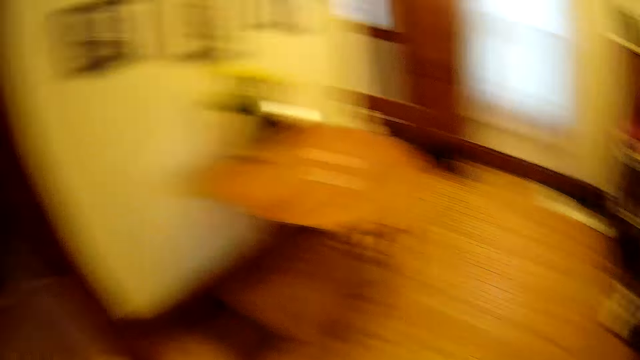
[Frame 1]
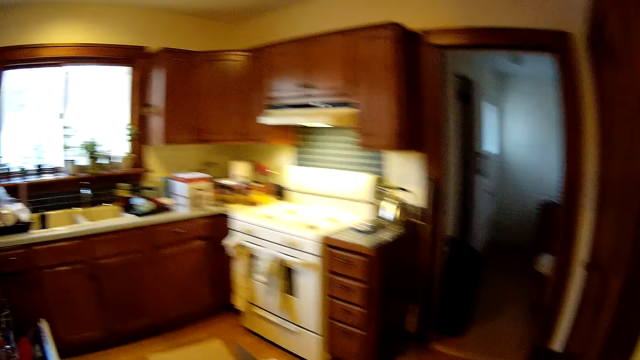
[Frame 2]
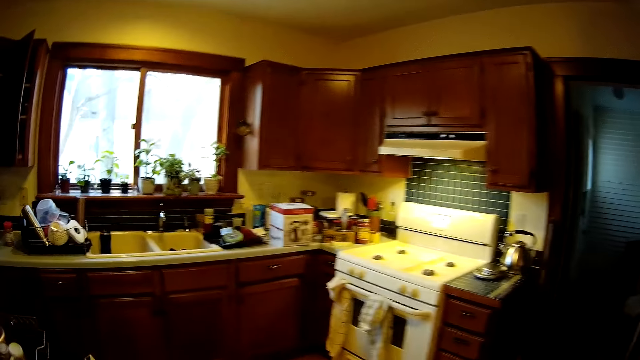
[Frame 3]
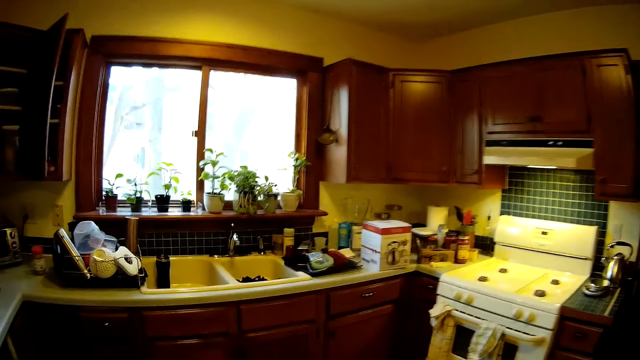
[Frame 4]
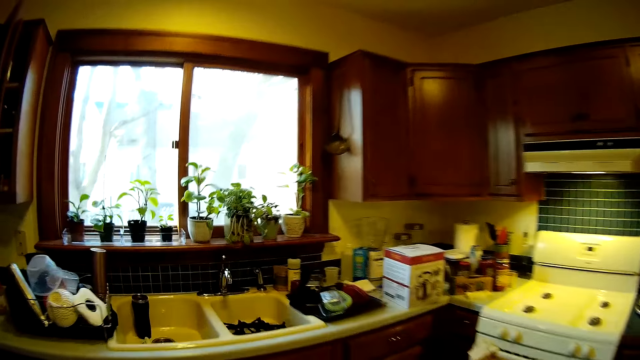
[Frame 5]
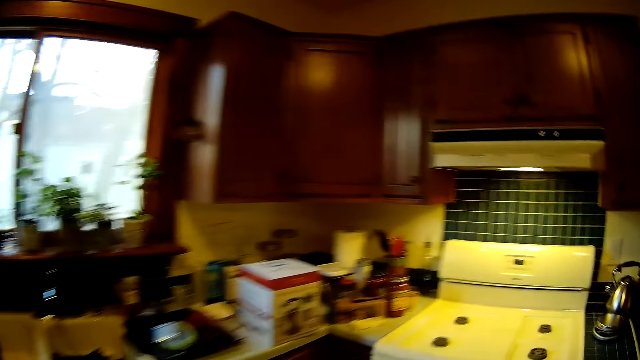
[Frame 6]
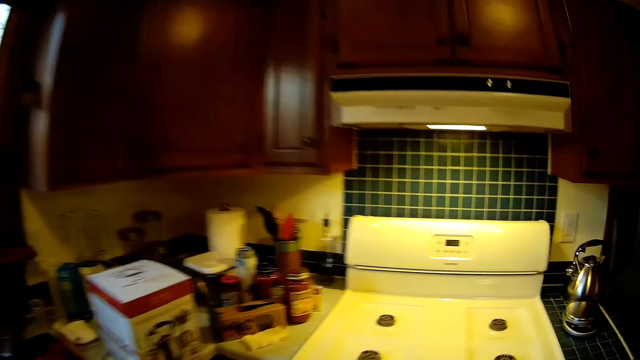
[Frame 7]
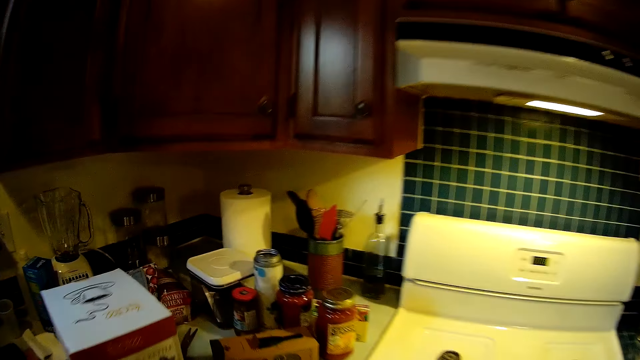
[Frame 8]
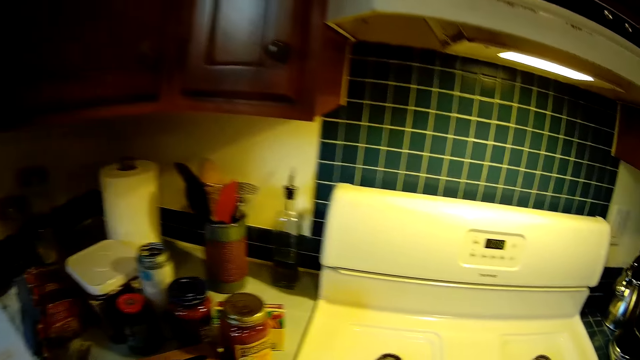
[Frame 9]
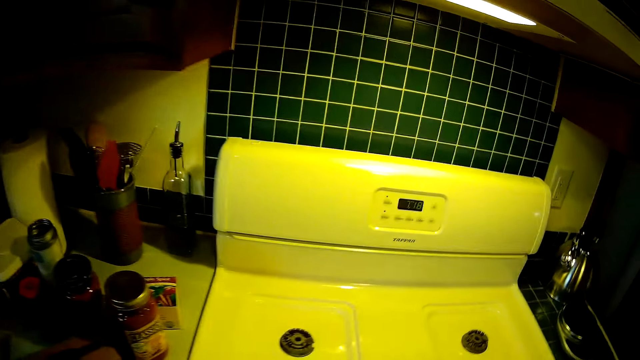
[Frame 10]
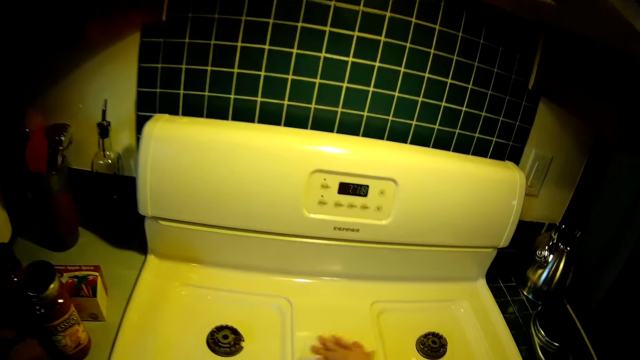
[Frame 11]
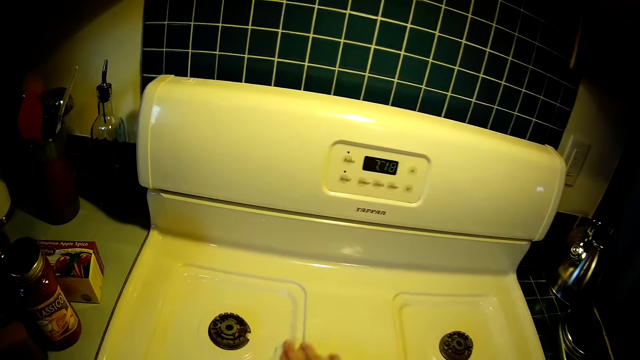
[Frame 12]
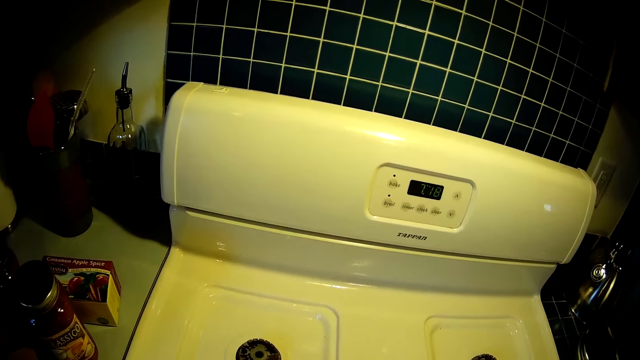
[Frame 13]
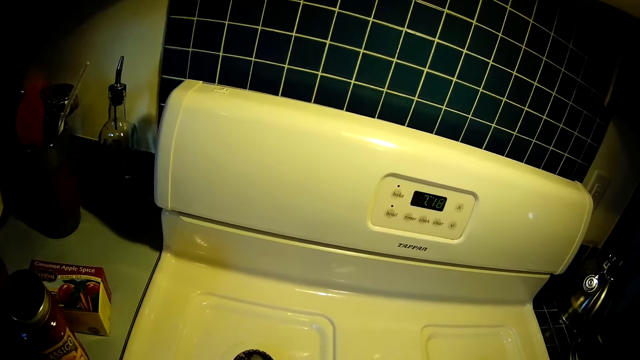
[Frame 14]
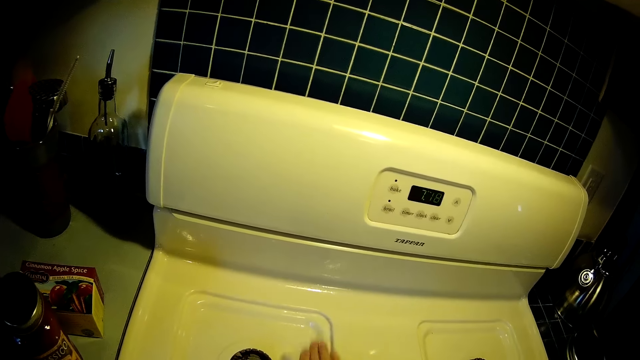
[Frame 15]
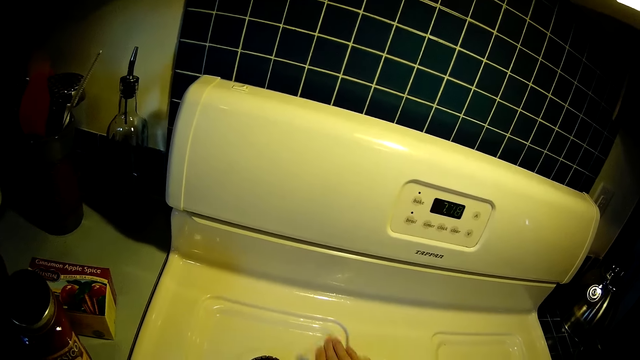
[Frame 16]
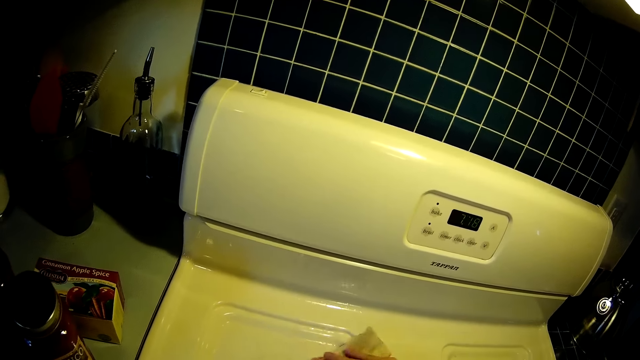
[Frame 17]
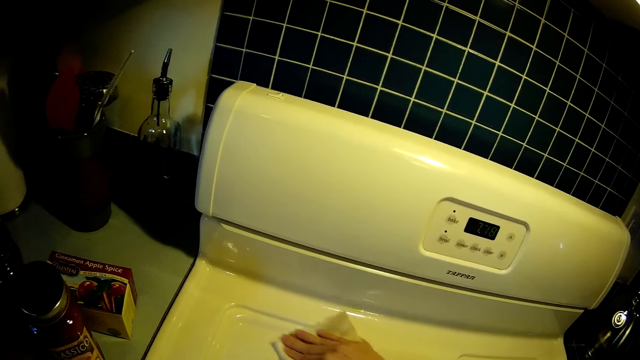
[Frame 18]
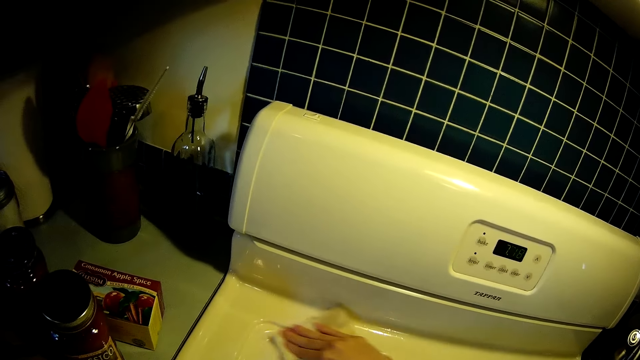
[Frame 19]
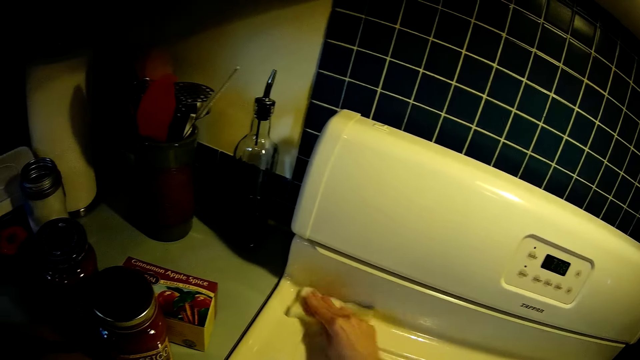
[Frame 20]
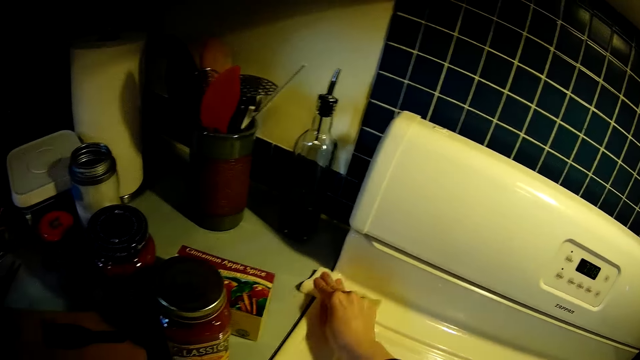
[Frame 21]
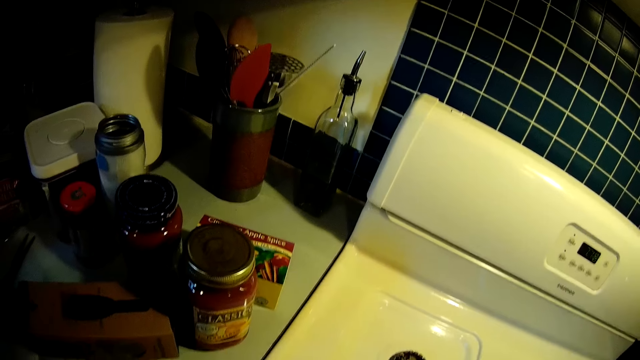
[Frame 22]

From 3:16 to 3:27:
The camera wearer cleans the cooker with a piece of toilet paper in her right hand.

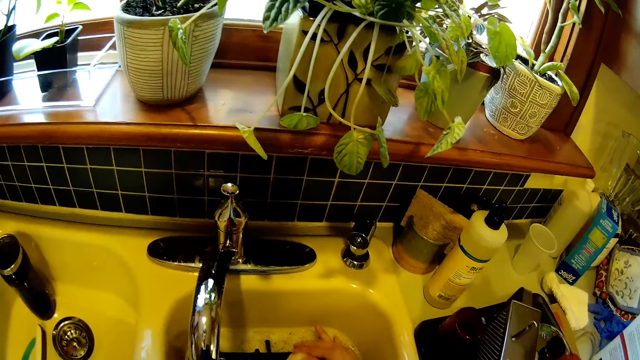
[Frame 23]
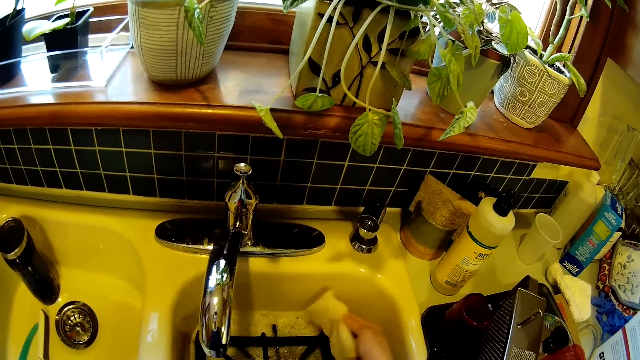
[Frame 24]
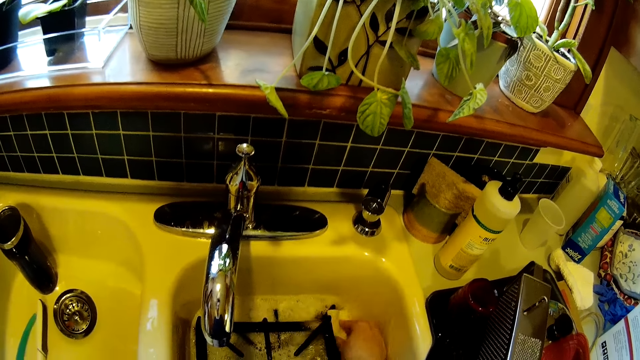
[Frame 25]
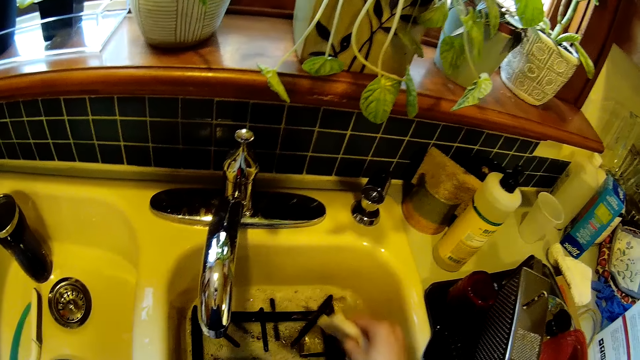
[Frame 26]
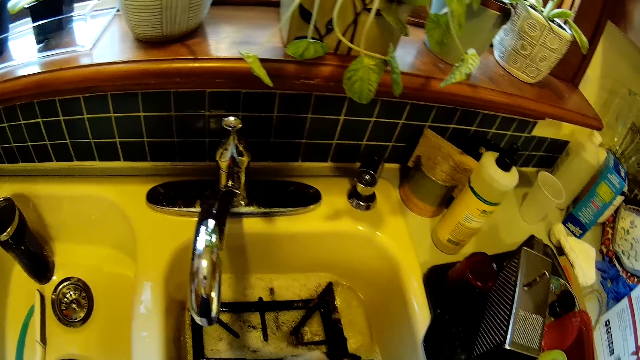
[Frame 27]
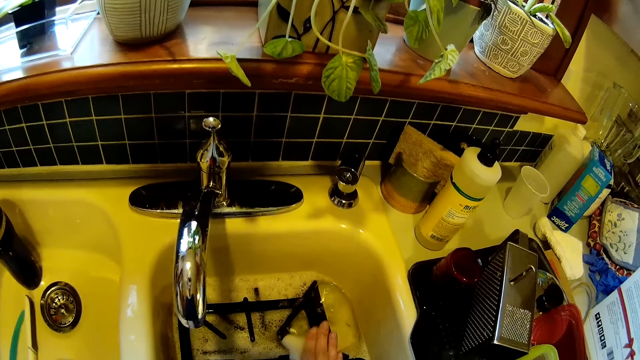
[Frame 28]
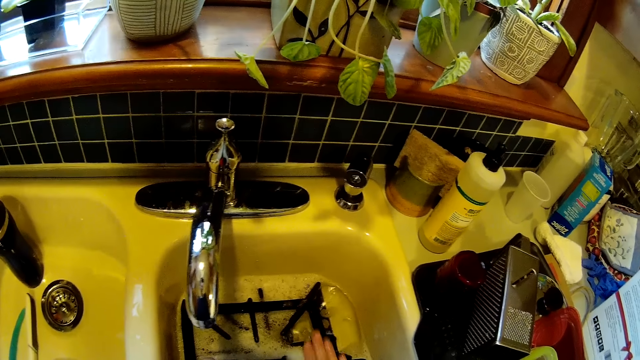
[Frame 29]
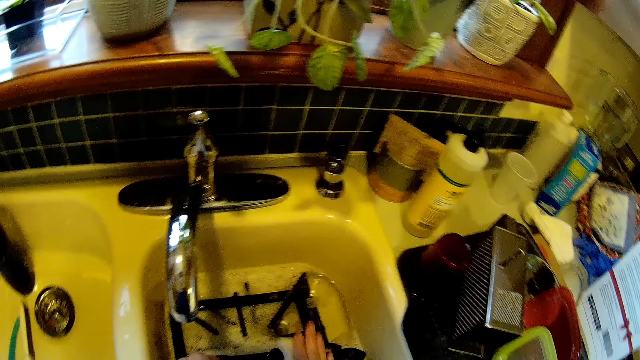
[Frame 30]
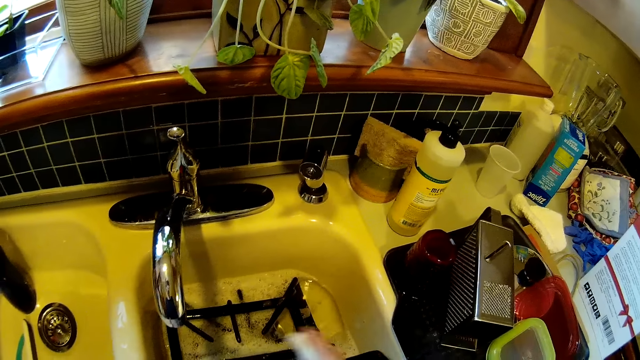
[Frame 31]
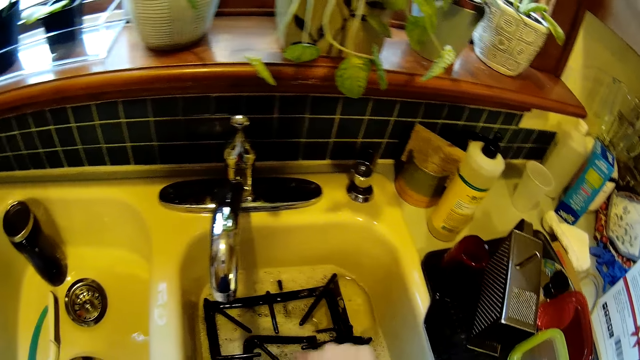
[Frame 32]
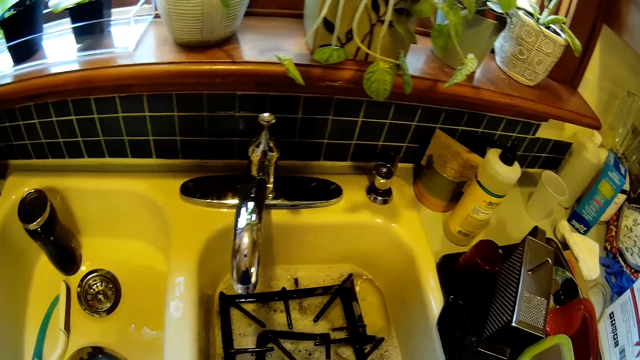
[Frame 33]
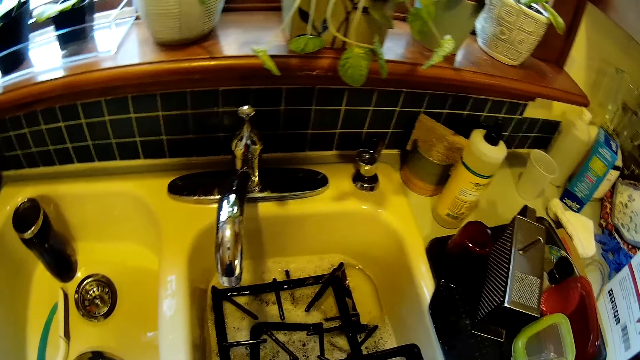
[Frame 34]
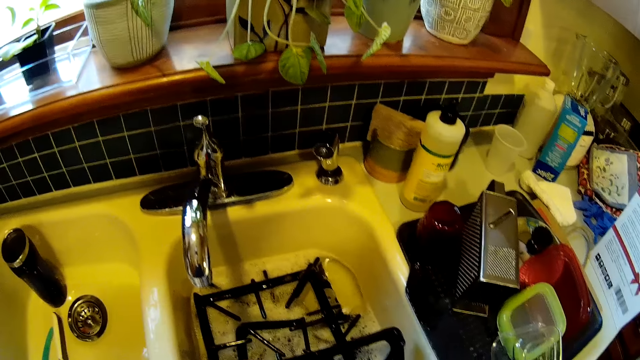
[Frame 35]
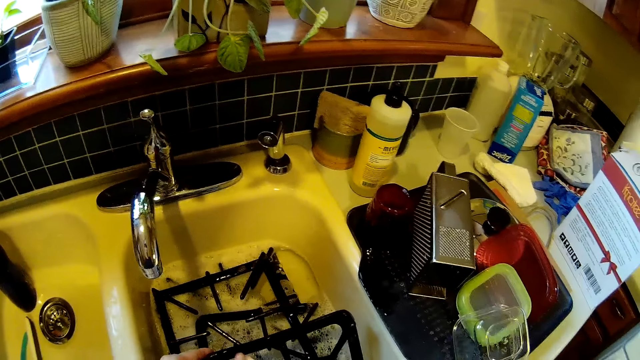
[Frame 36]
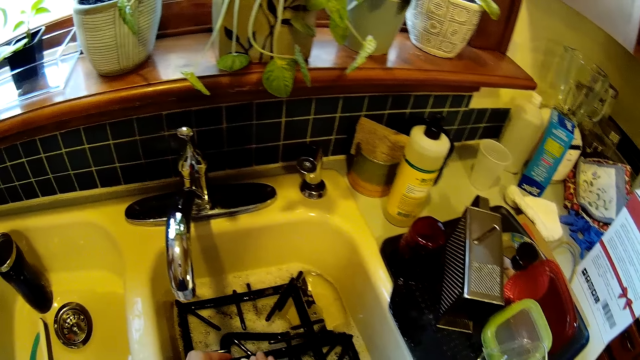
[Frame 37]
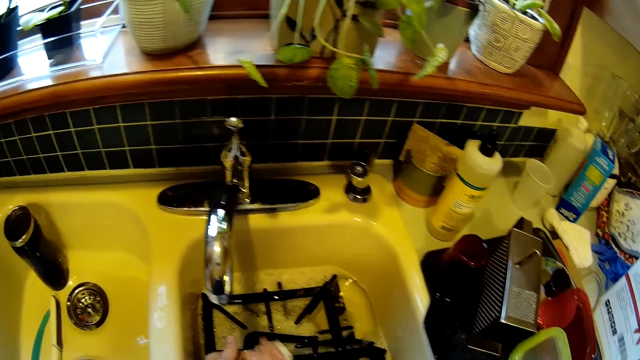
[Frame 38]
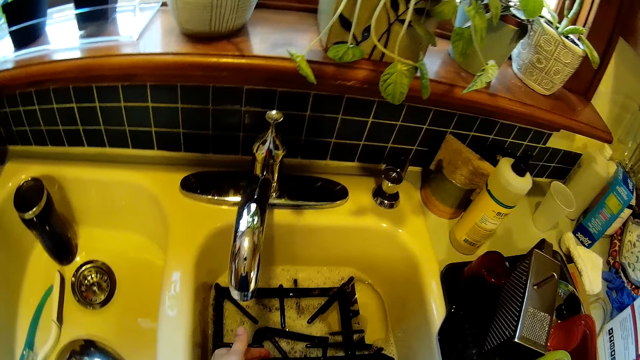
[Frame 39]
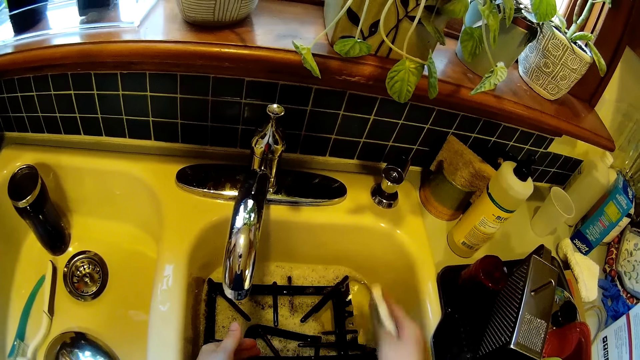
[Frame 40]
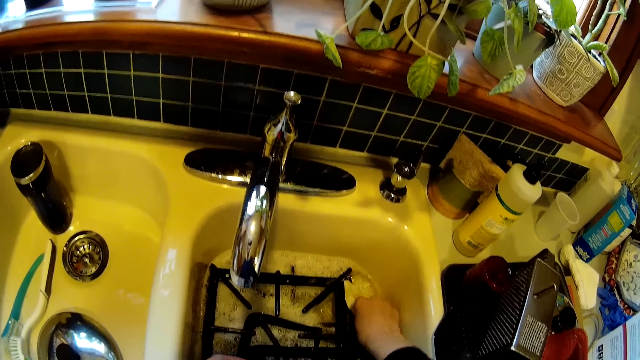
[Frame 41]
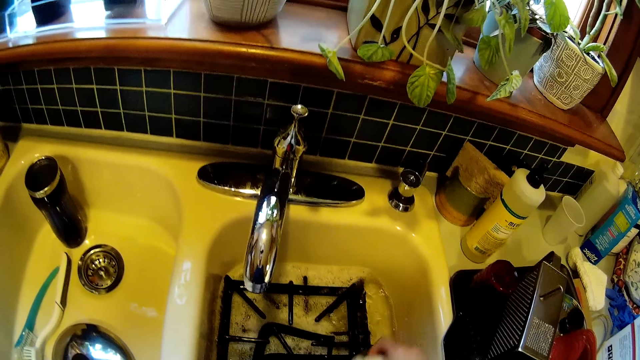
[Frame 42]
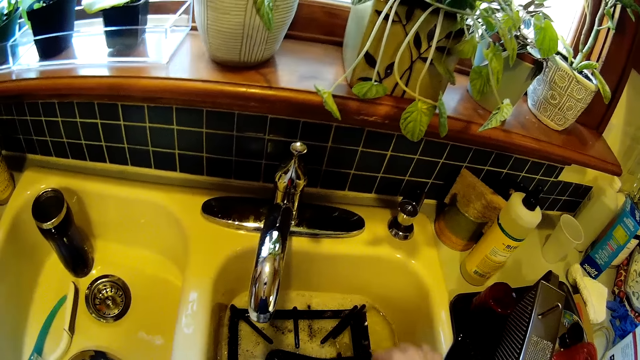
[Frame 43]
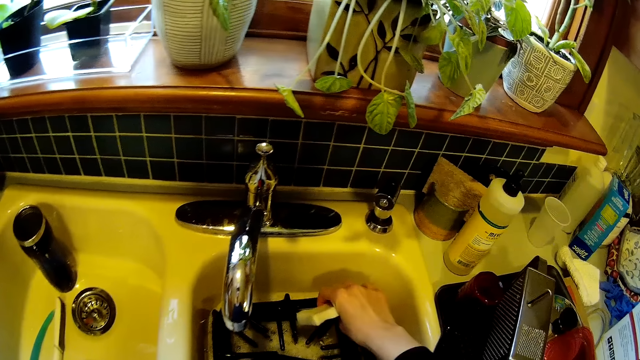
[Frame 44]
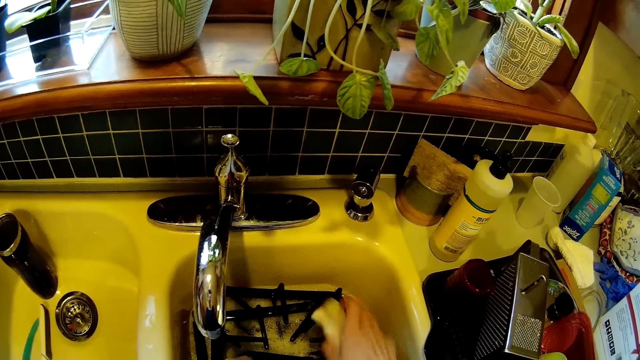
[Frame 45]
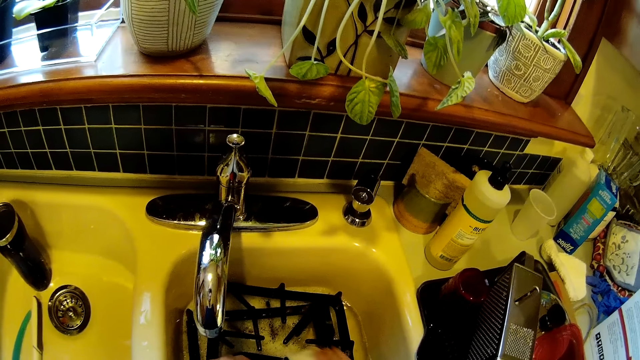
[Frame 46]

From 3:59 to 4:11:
The camera wearer cleans the wok pan stand in the sink with the piece of toilet paper in her right hand. She dips the piece of toilet paper or sponge in her right hand in the water in the sink. She cleans the wok pan stand in the sink with the piece of toilet paper in her right hand. She holds the iron grid. She adjusts the wok pan stand with her left hand. She dips the piece of toilet paper in her right hand in the water in the sink. She adjusts the wok pan stand in the sink with her hands.
